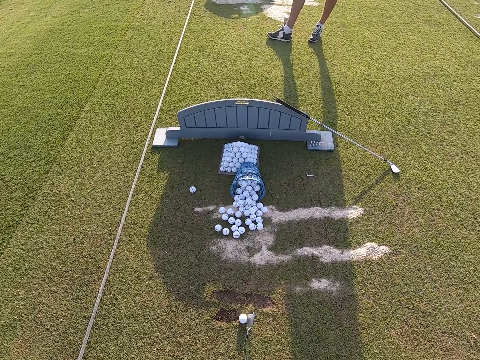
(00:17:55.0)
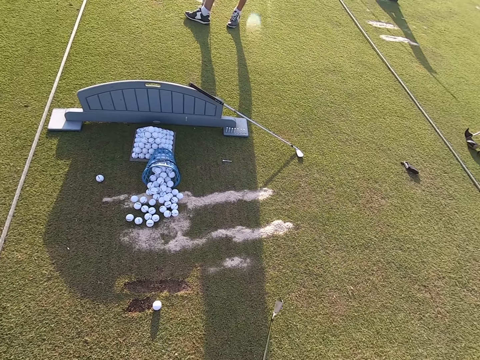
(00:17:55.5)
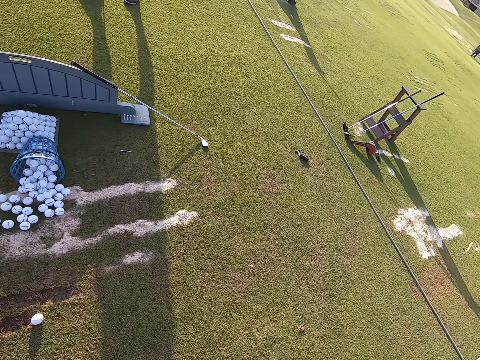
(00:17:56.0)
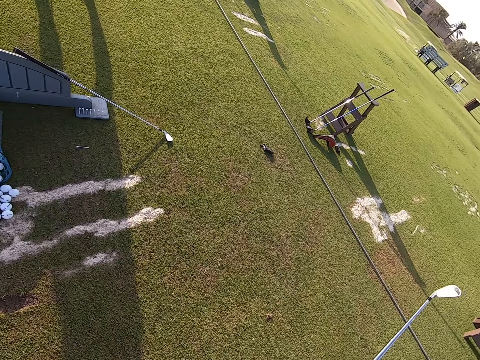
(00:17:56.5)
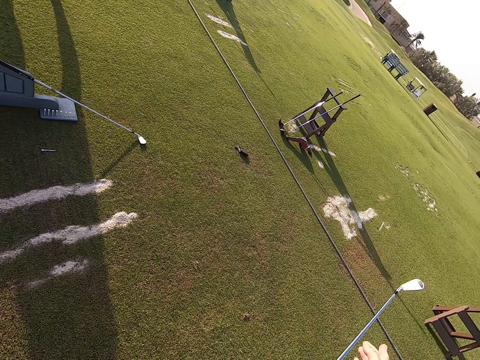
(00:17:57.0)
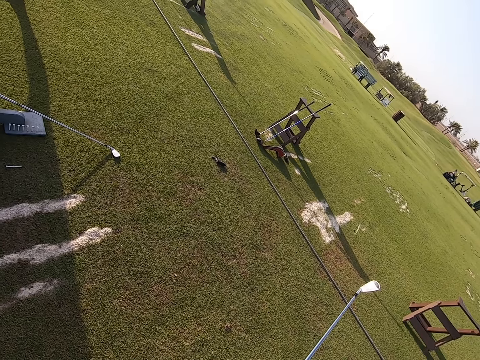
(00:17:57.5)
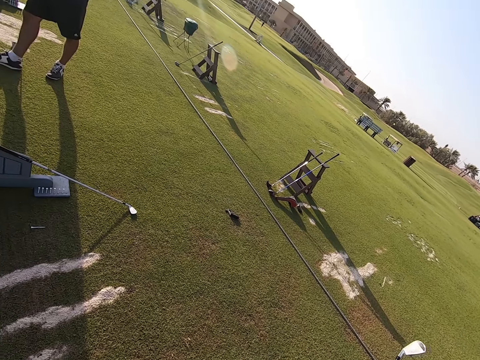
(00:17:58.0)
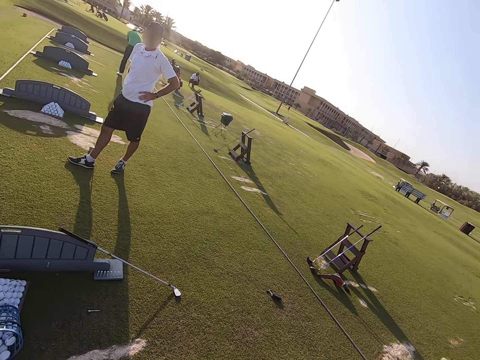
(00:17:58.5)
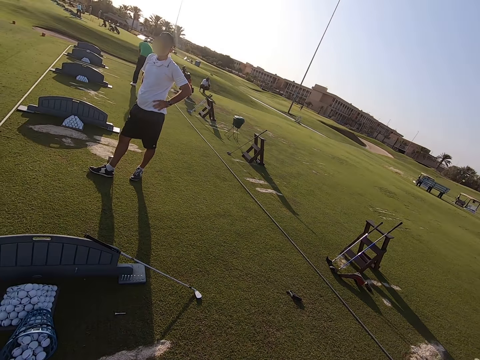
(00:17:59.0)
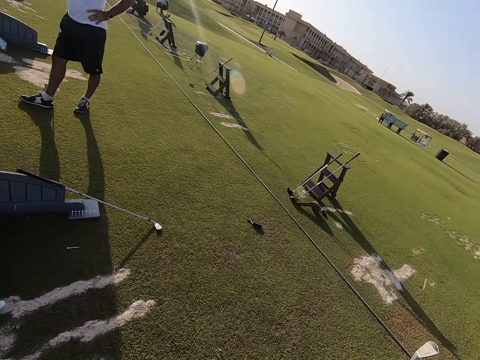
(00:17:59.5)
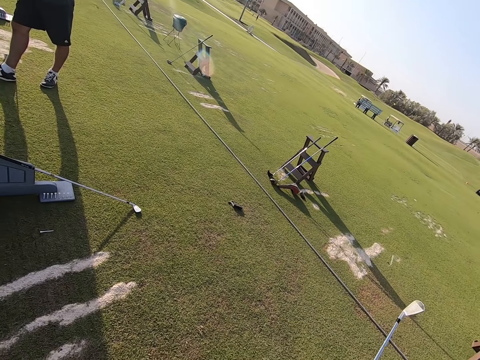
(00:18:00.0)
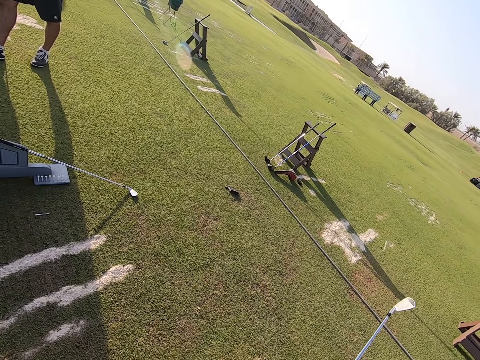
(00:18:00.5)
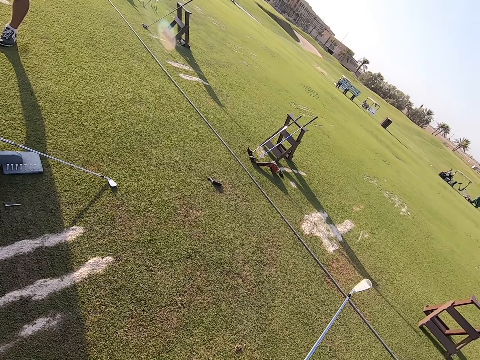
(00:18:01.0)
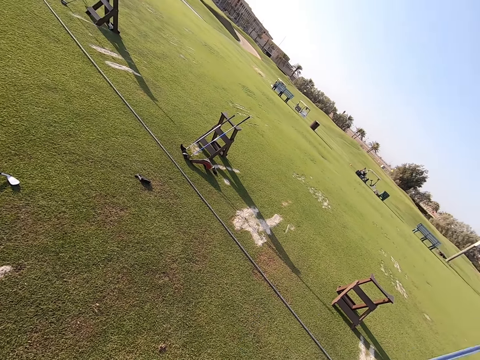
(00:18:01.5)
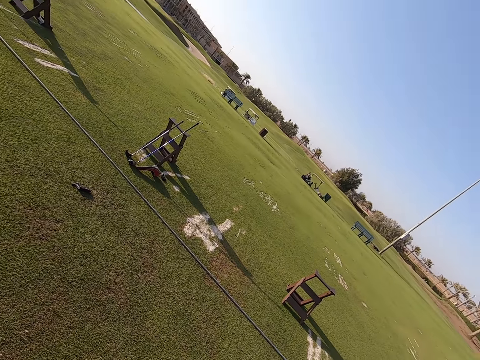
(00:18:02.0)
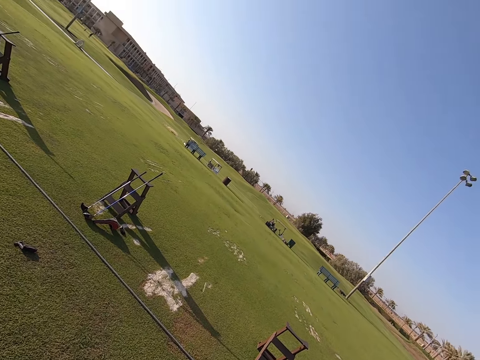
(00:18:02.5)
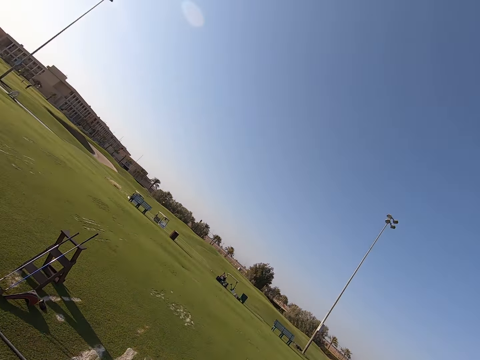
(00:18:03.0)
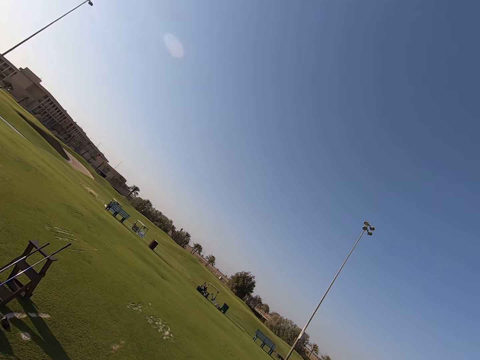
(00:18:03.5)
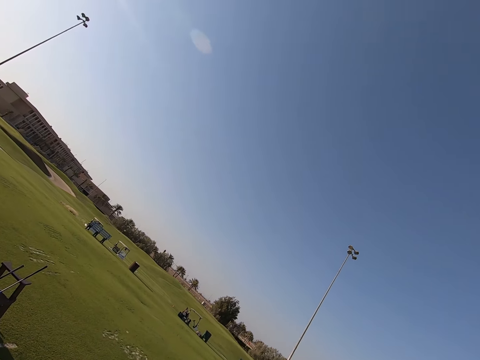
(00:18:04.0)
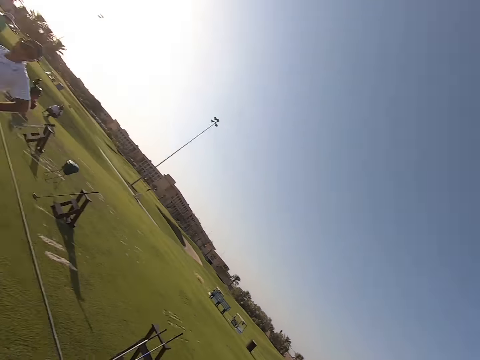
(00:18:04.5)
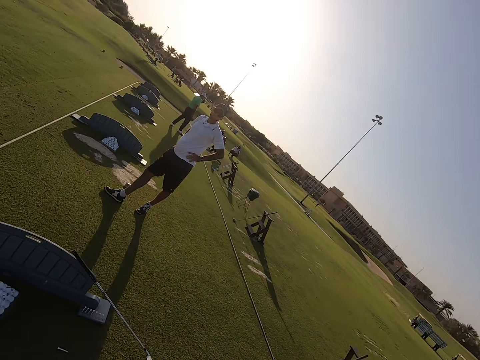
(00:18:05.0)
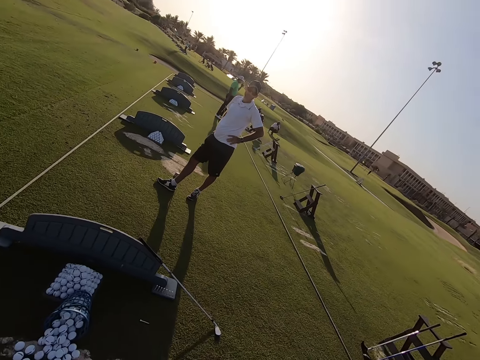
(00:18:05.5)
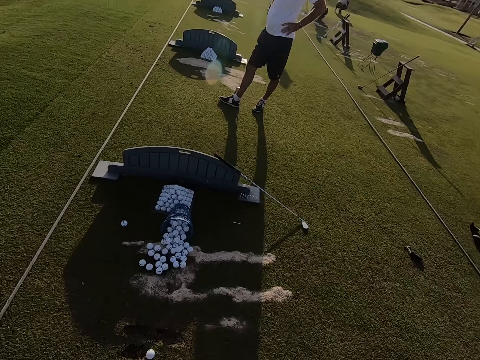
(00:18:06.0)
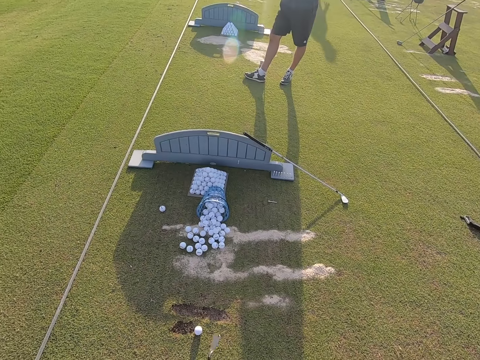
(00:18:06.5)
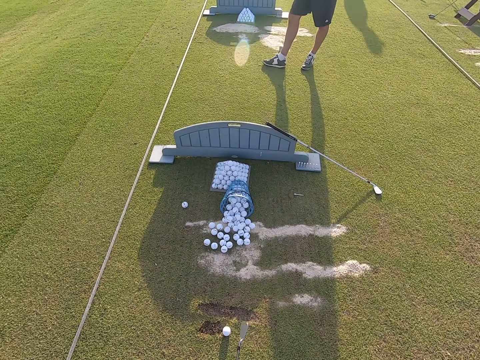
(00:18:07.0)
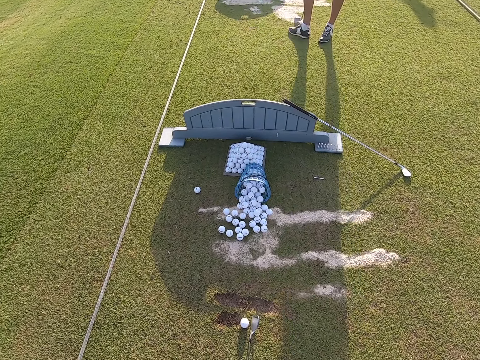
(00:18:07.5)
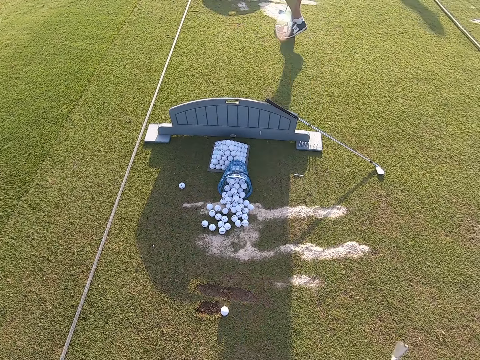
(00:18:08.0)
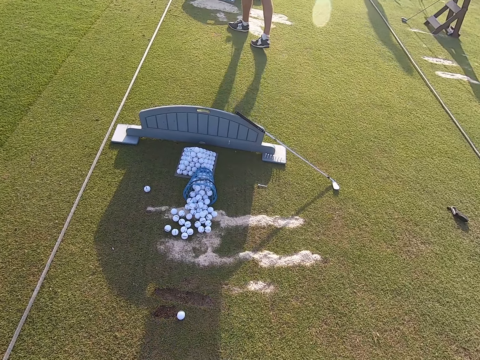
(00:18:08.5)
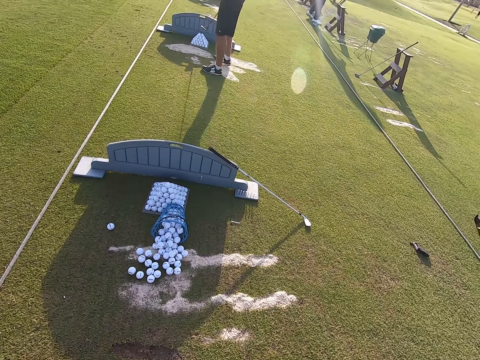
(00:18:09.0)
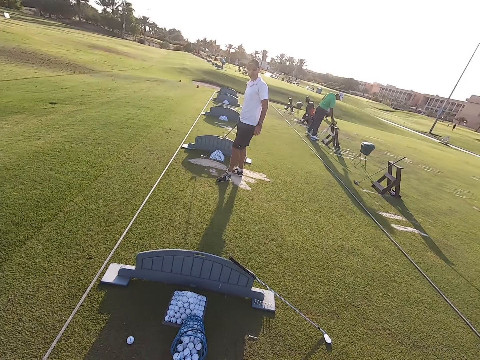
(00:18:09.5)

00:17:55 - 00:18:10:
The camera wearer waves a hand in the air. They look around the golf course. They stare around.

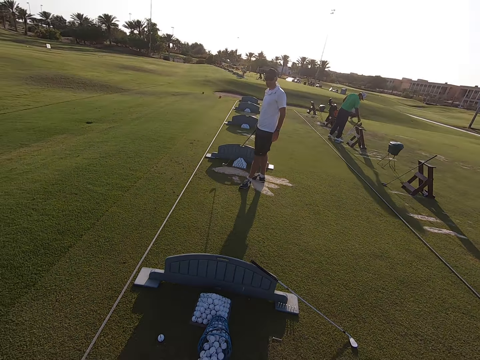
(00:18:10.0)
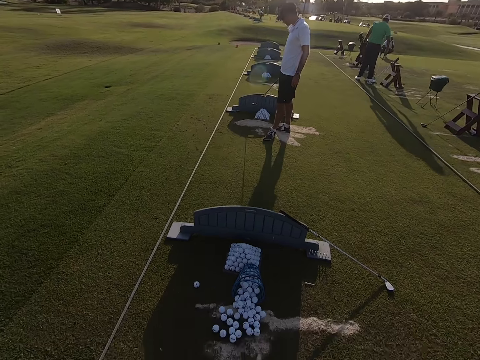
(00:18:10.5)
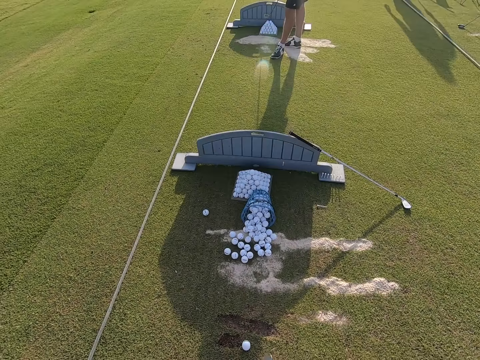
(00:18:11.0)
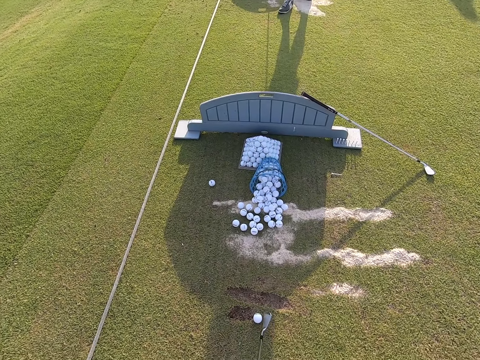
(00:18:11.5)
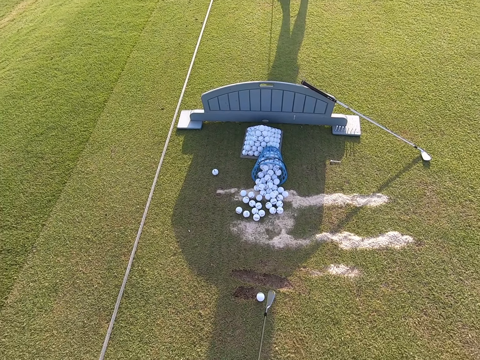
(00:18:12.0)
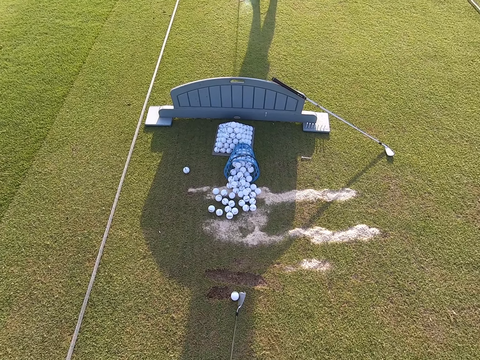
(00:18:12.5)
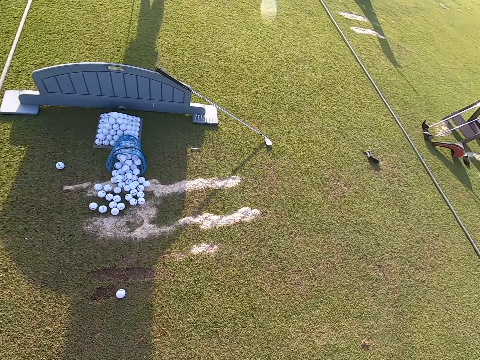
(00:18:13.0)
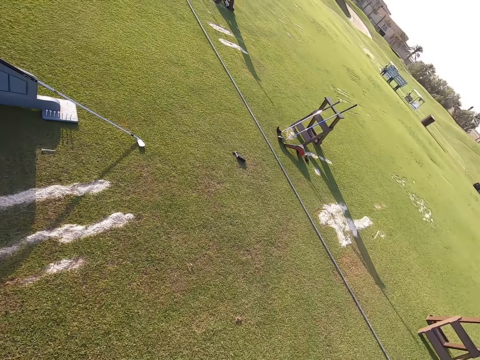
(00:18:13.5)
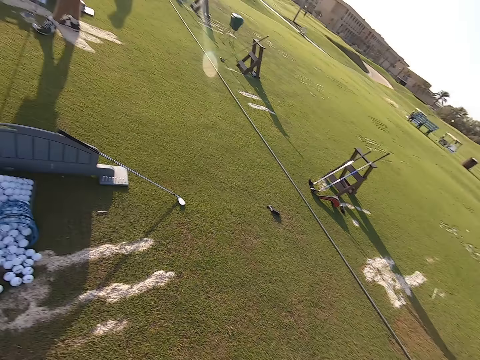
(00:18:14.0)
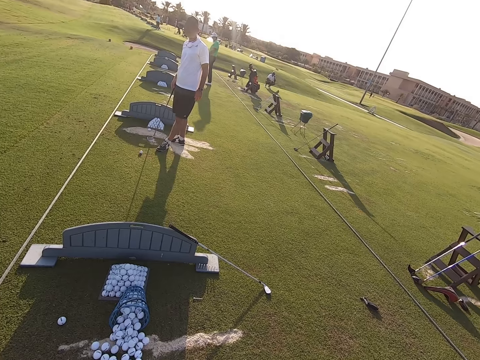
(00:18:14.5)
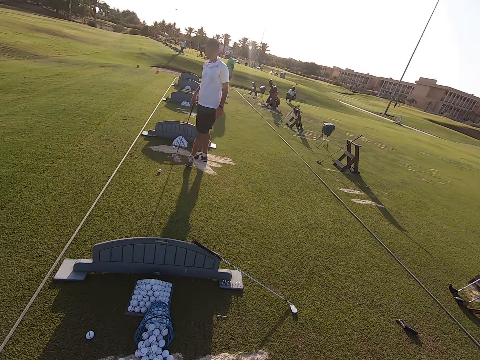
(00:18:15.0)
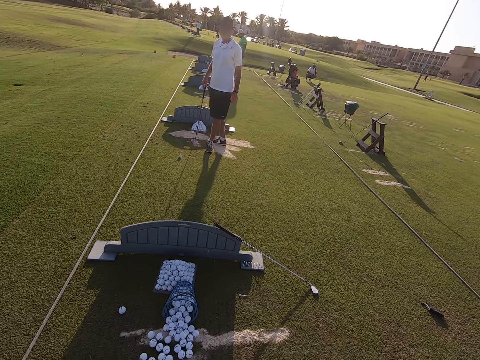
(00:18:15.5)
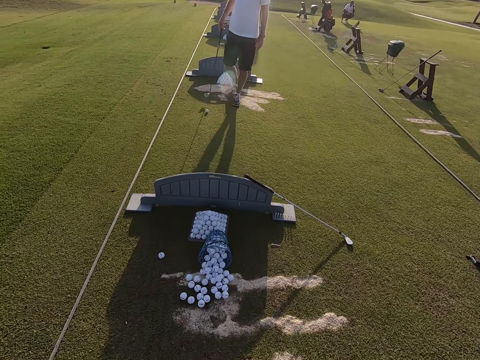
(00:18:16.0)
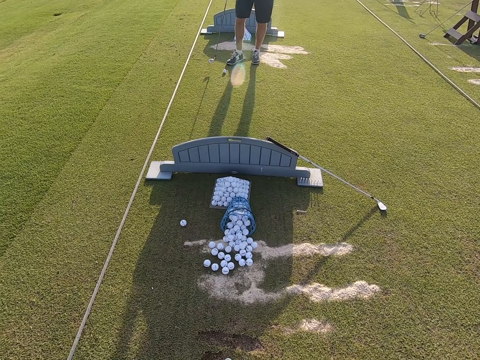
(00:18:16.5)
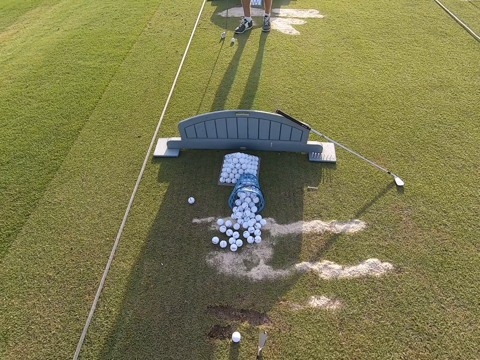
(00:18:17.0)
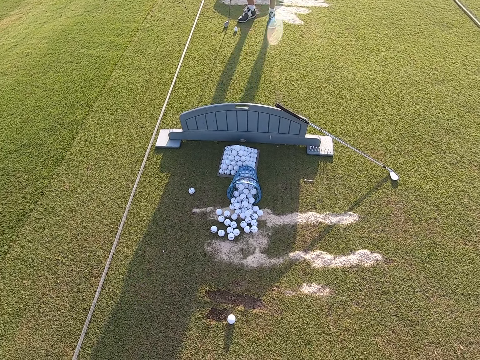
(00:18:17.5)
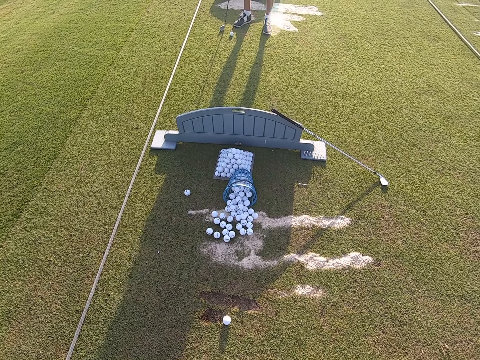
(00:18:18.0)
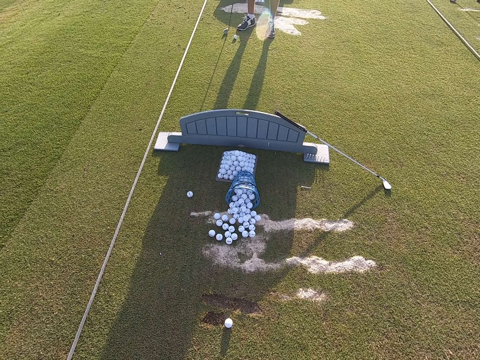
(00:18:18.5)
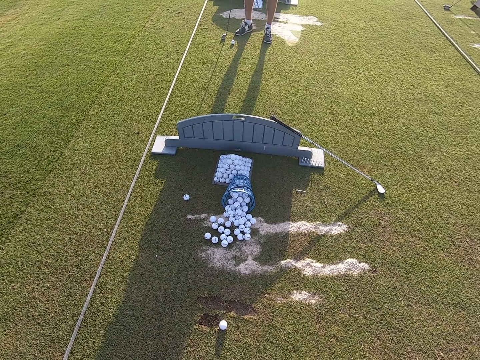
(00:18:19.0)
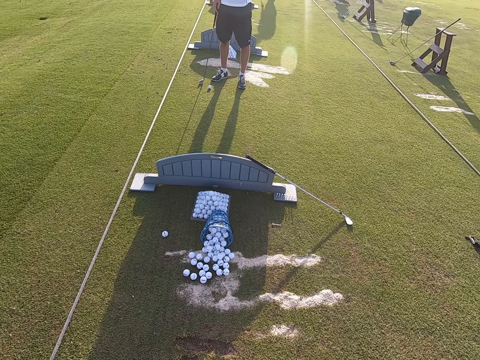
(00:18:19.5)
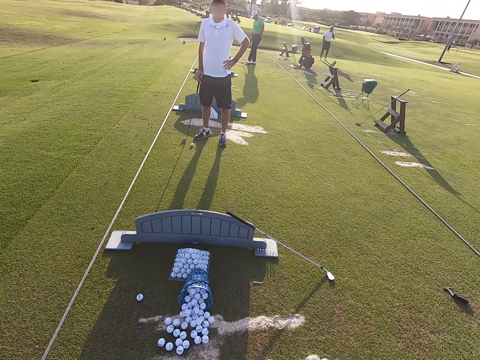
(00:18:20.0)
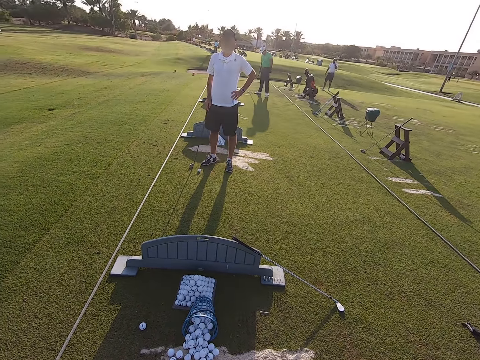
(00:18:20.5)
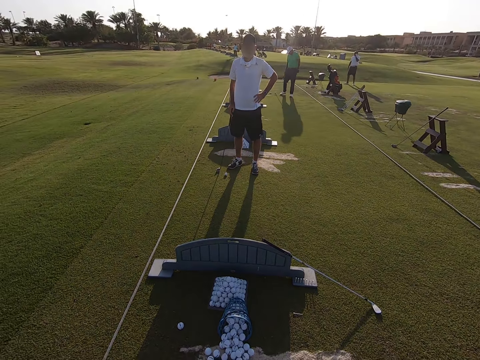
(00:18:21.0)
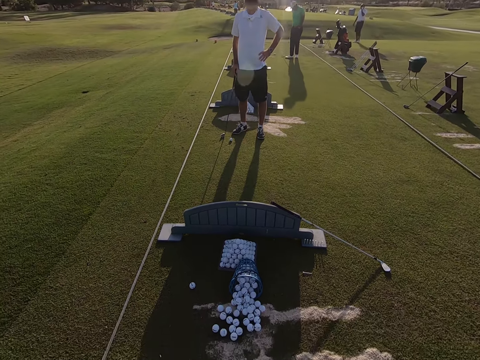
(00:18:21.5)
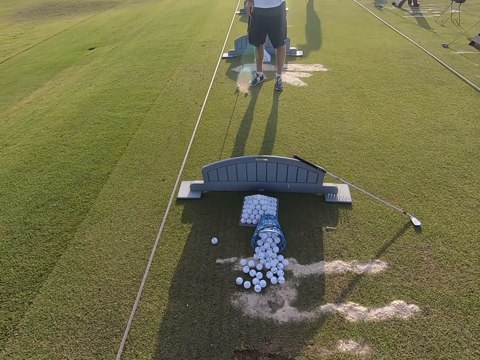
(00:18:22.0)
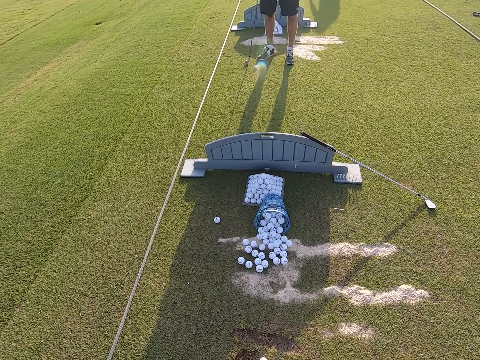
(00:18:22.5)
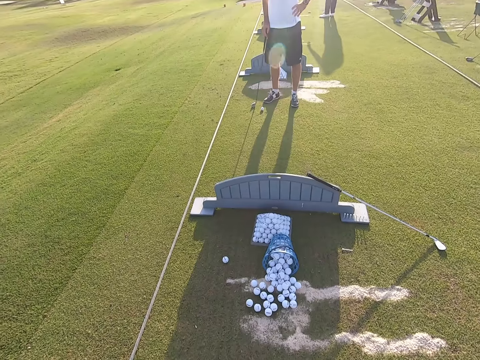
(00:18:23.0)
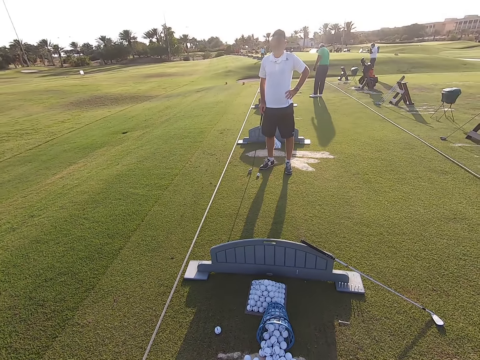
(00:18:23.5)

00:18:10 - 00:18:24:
A person grabs the waist.
